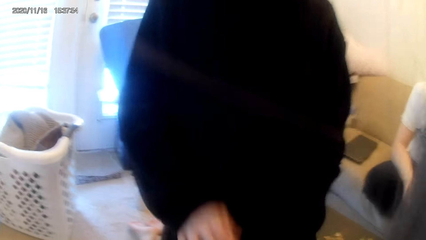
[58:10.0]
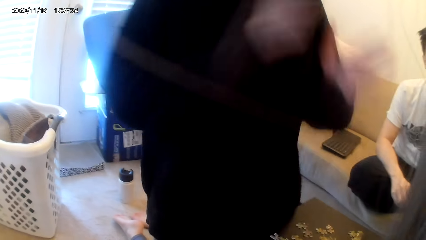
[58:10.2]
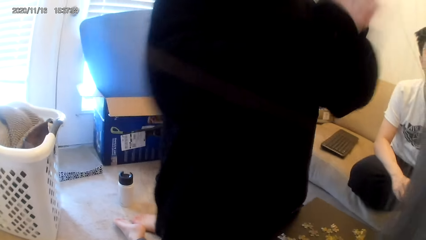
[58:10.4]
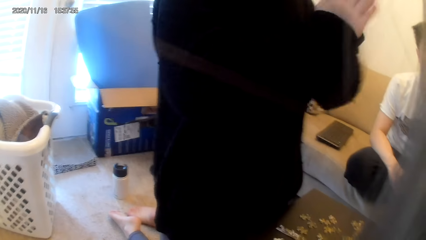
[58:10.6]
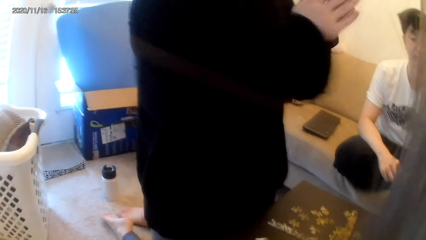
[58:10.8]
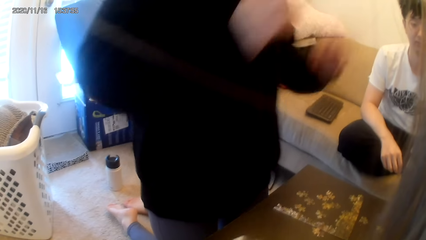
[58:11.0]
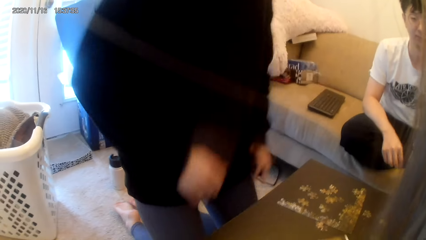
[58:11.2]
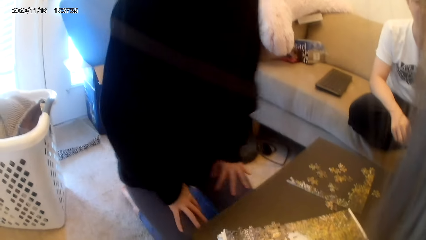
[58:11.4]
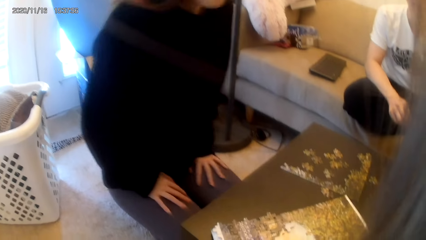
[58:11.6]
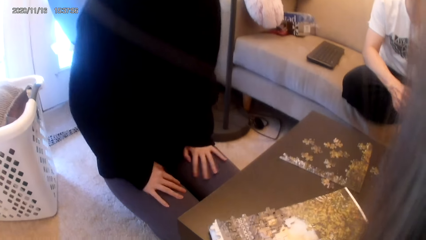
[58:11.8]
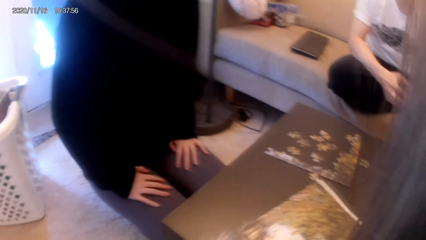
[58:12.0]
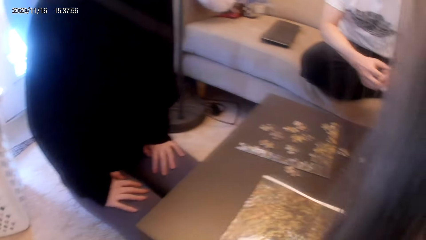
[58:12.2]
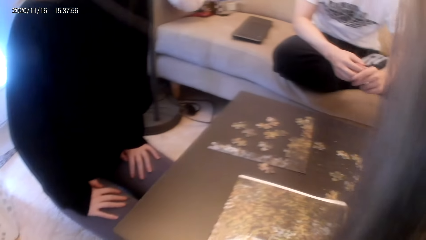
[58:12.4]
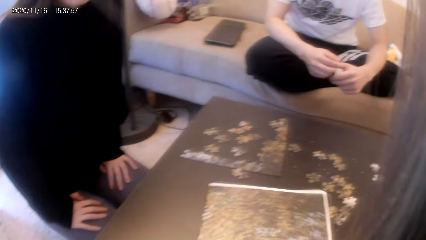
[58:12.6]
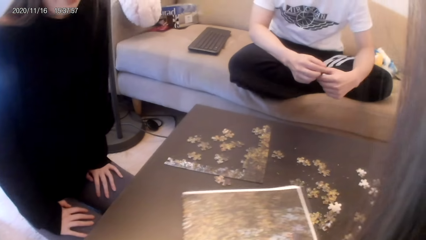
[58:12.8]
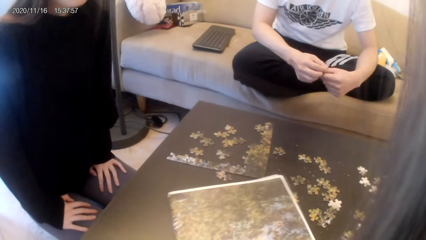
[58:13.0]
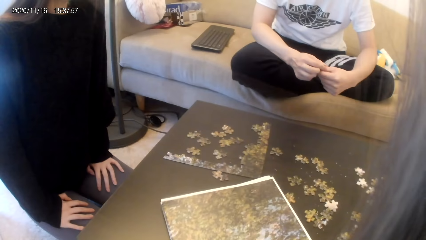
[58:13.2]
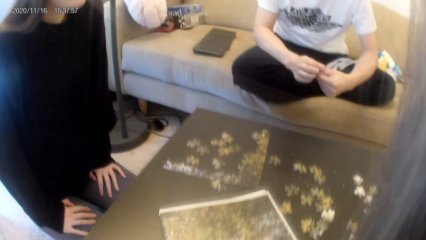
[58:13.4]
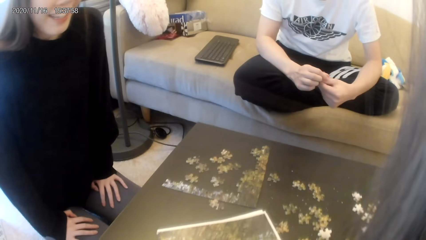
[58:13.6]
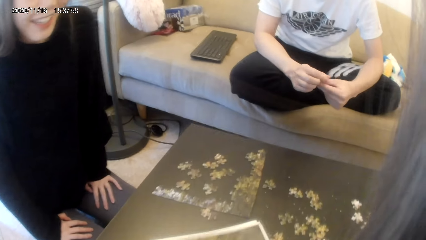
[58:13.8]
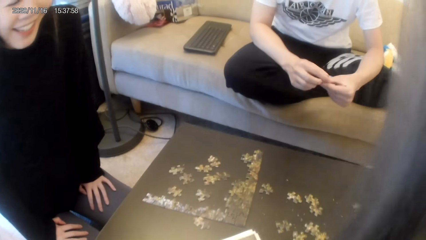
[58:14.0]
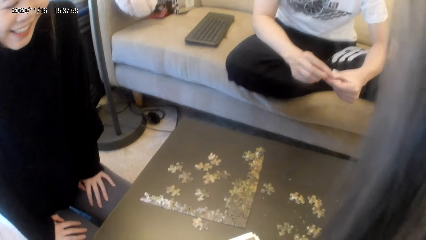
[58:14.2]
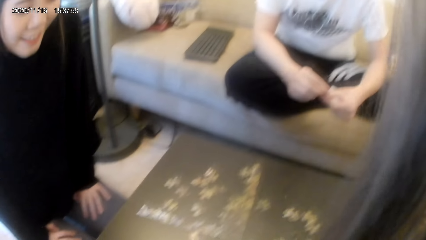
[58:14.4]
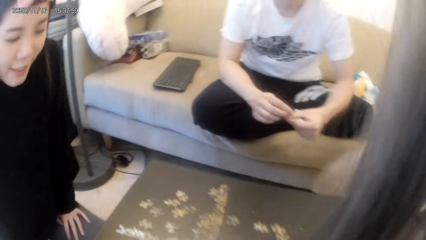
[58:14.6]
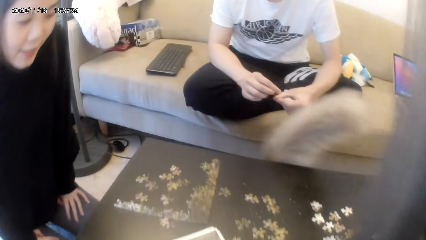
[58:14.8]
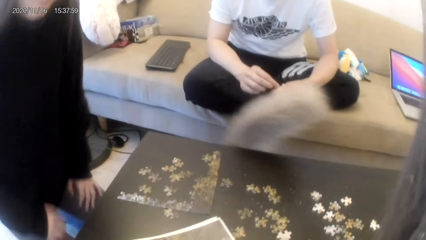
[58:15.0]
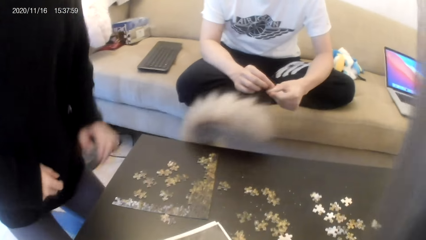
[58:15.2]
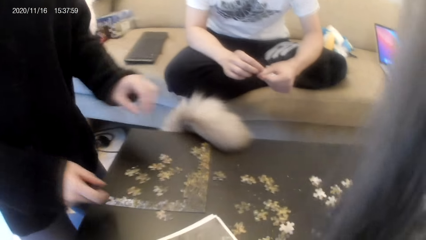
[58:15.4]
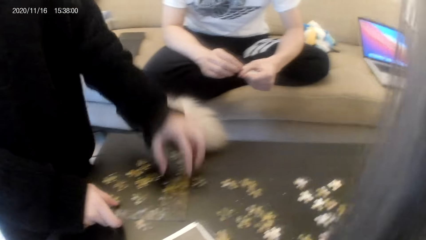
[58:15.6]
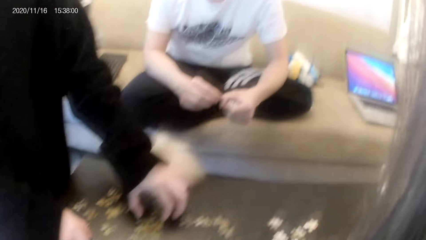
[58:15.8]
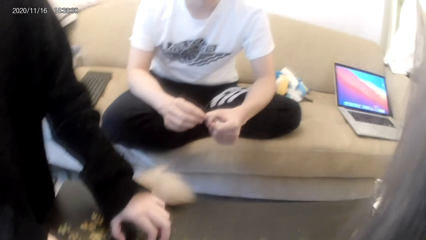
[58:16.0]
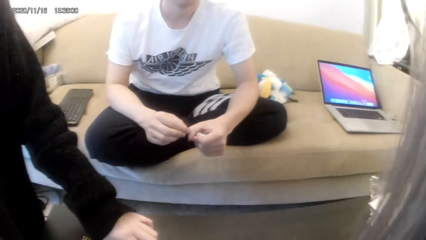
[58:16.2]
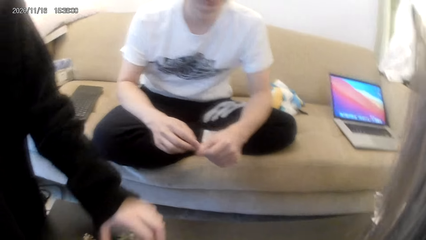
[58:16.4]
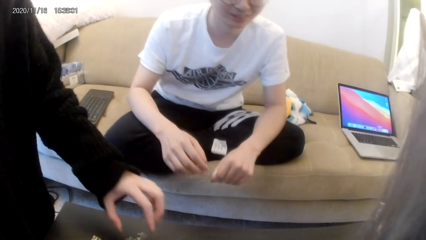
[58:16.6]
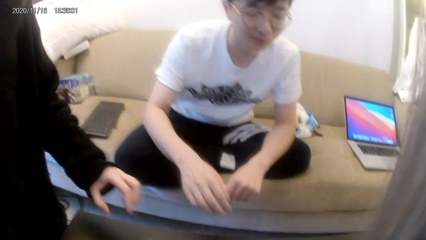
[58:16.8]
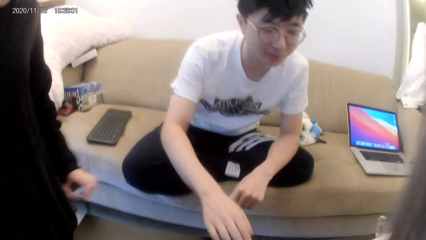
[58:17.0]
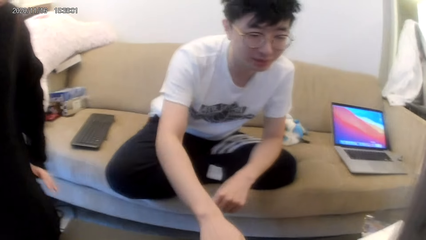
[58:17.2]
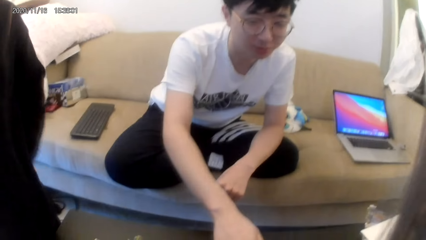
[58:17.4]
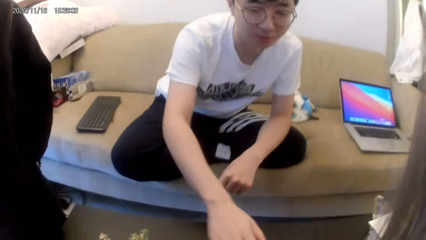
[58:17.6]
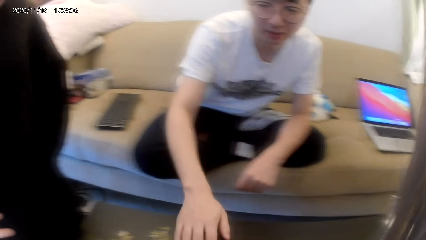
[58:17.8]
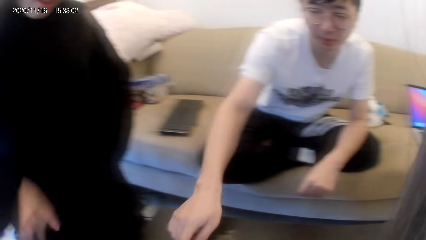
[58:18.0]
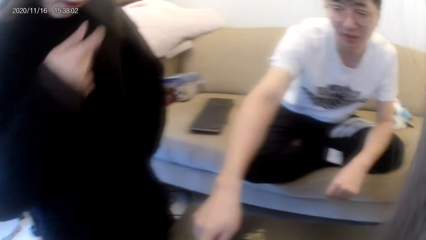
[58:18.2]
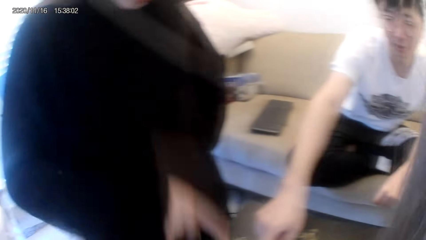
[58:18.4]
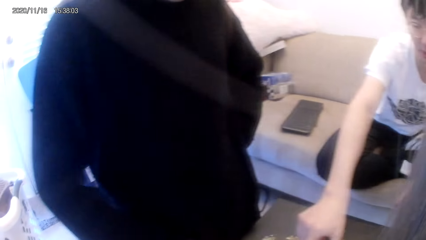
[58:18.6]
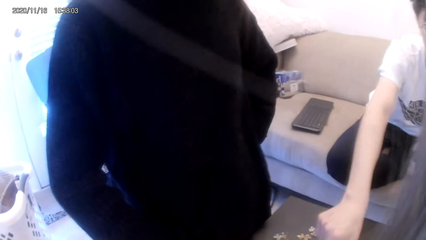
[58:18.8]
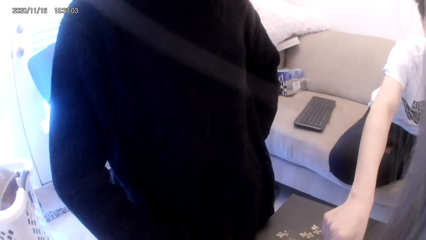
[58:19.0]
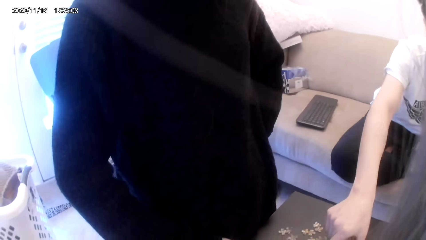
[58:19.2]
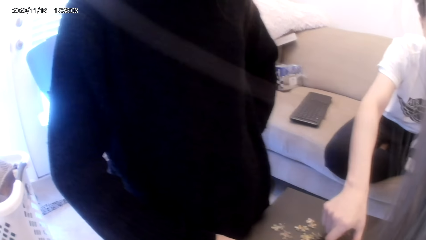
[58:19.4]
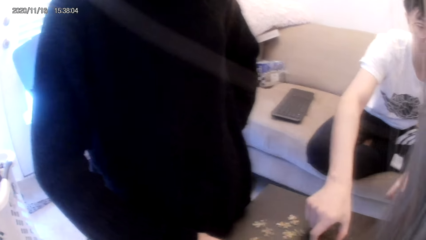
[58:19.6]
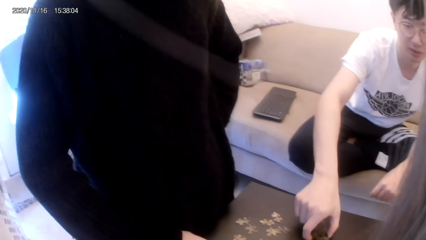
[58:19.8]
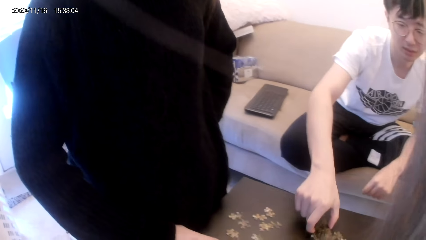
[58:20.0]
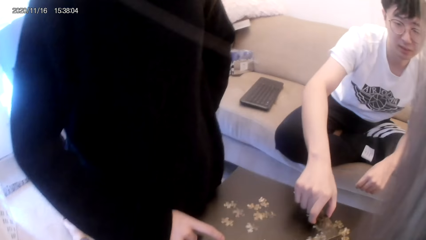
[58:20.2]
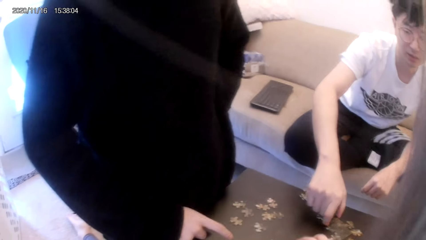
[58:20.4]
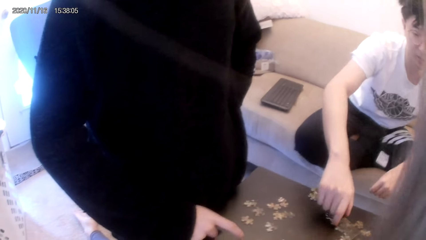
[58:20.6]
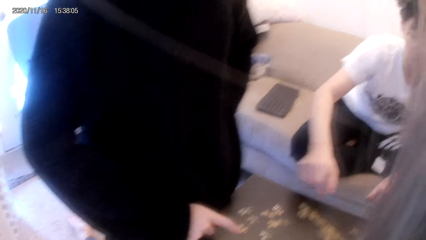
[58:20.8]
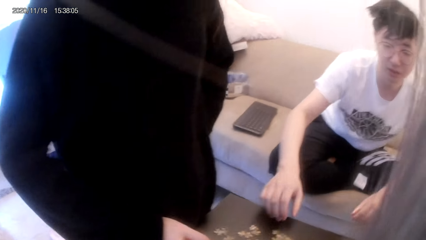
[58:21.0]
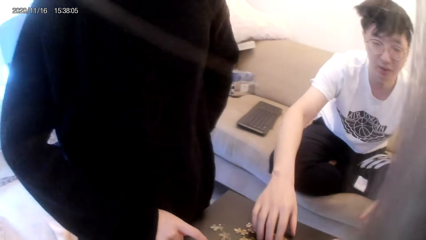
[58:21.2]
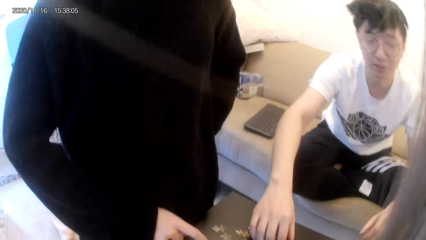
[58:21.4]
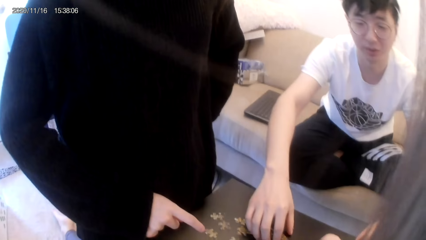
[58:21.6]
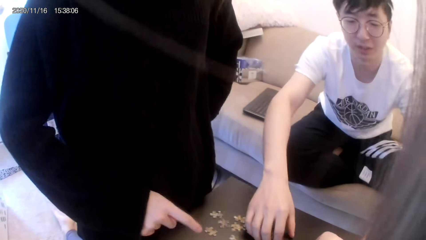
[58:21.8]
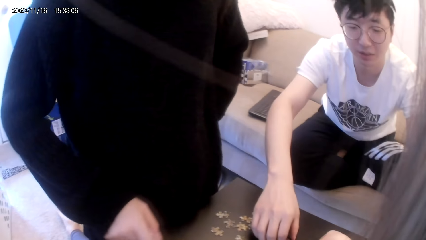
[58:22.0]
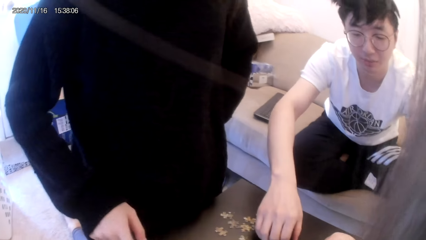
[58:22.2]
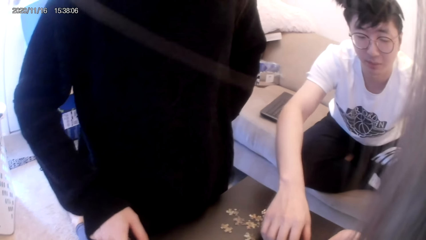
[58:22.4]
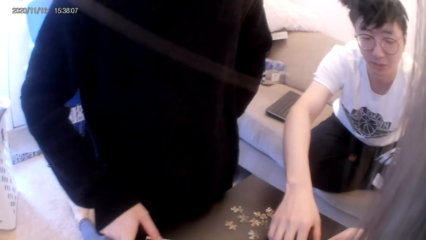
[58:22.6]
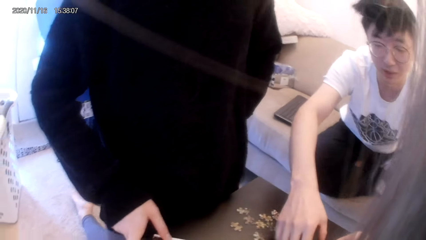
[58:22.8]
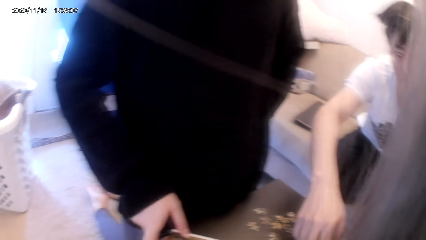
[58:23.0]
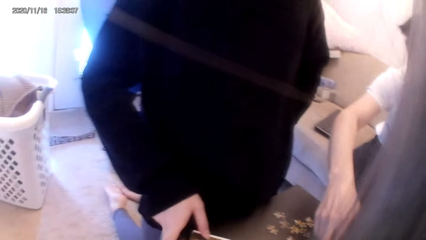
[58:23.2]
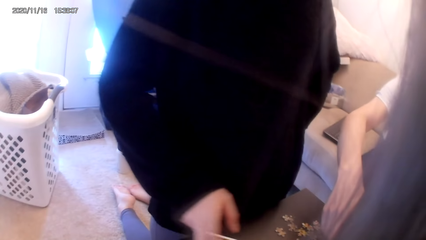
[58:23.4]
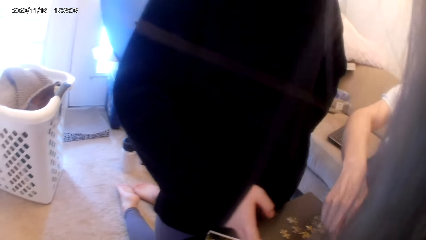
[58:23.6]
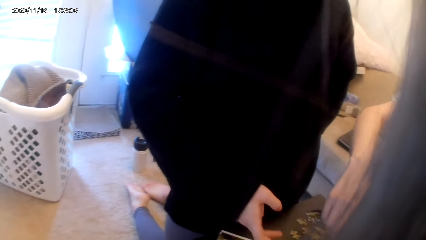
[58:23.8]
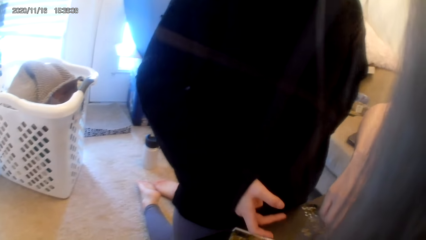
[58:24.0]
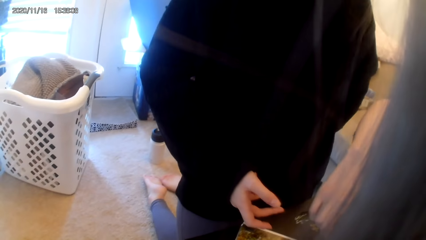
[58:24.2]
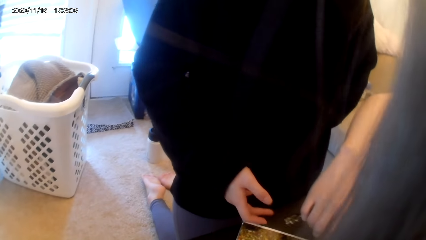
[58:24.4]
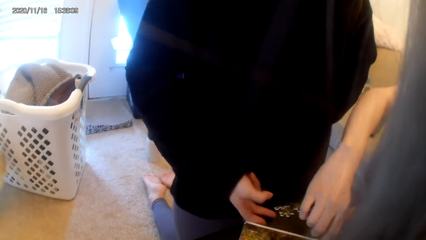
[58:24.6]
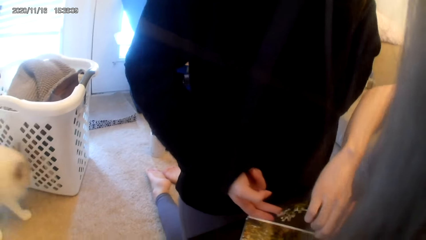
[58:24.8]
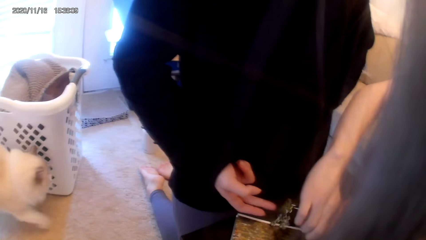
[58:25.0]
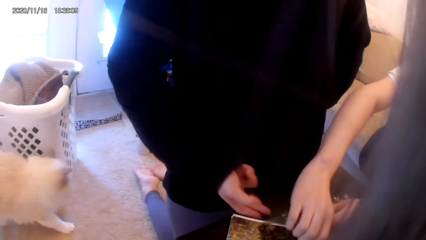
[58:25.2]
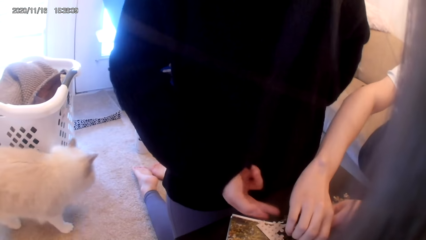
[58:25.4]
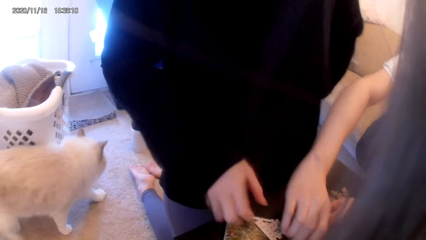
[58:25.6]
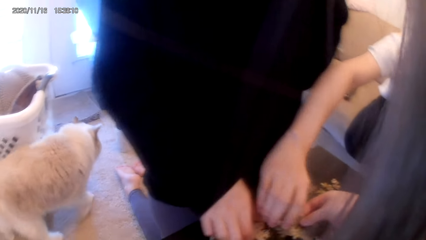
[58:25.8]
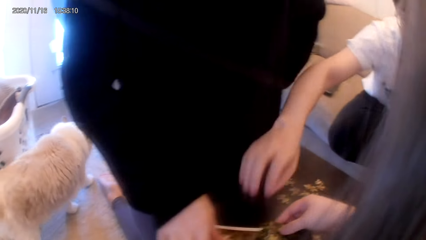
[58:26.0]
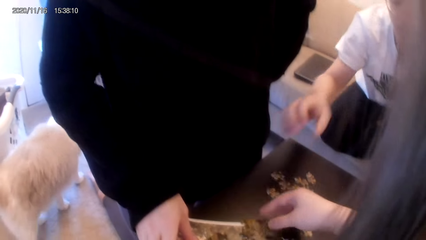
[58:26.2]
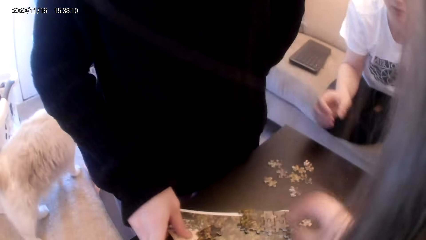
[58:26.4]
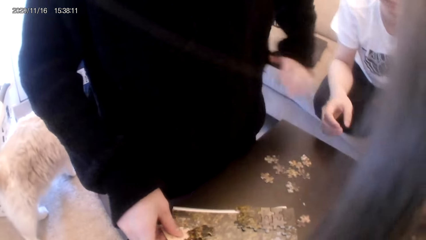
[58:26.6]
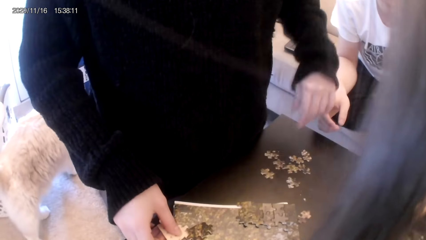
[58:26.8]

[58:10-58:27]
A woman claps and sits on her feet. A man converses with the camera wearer and a person. The camera wearer holds a magazine. They converse with the man and the person. The person converses with the camera wearer and the man. The woman holds something. The man converses with the camera wearer and the person. Another man touches something. The person converses with the camera wearer and the first man. The camera wearer converses with the first man and the person. The first man converses with the camera wearer and the person.
